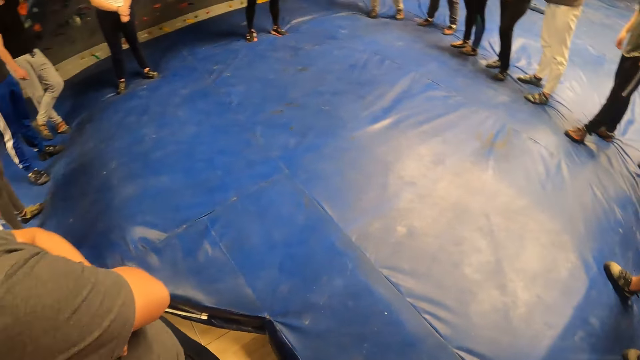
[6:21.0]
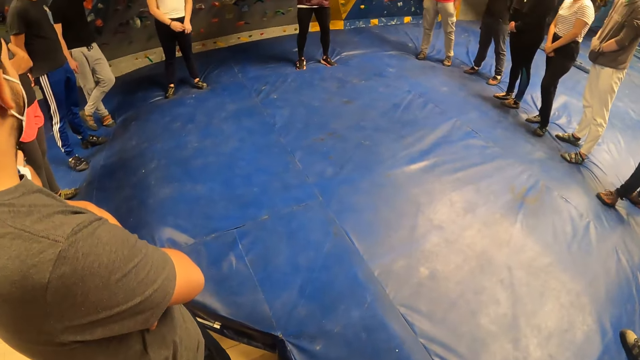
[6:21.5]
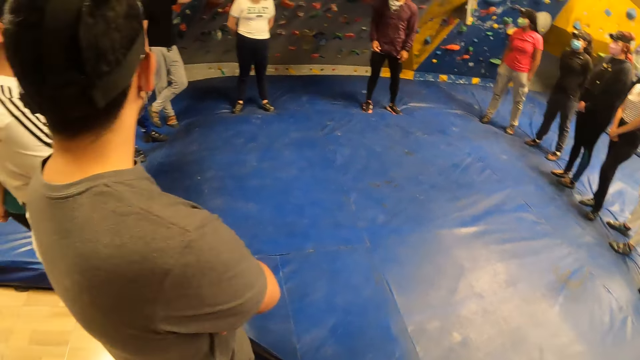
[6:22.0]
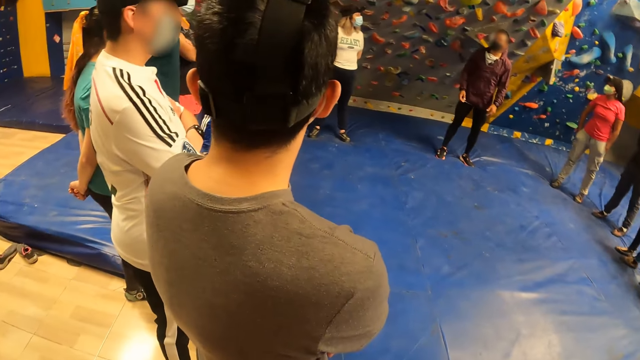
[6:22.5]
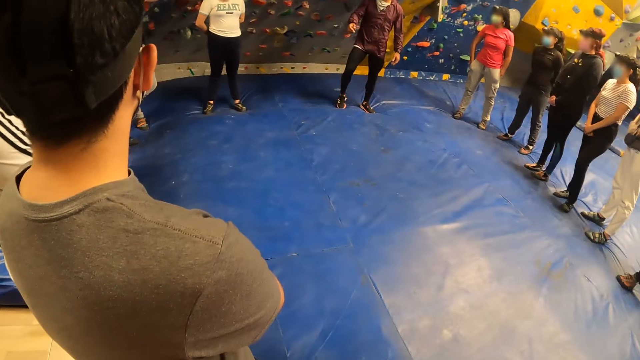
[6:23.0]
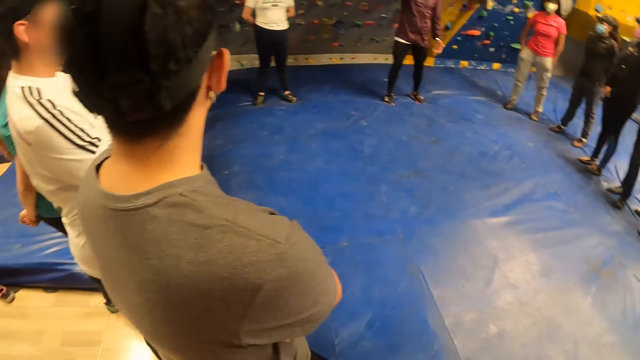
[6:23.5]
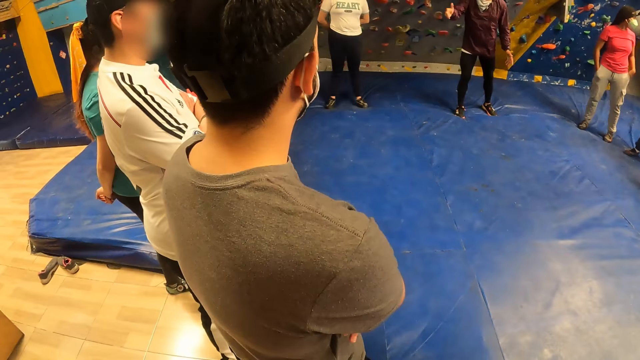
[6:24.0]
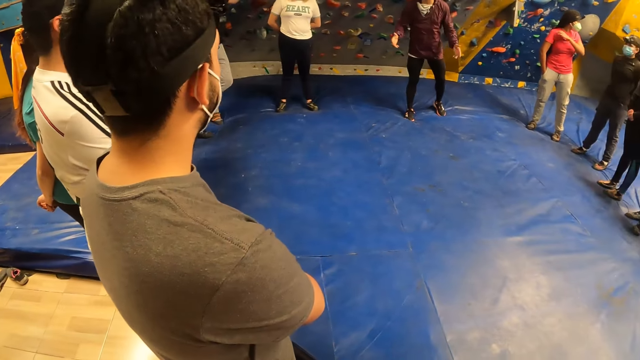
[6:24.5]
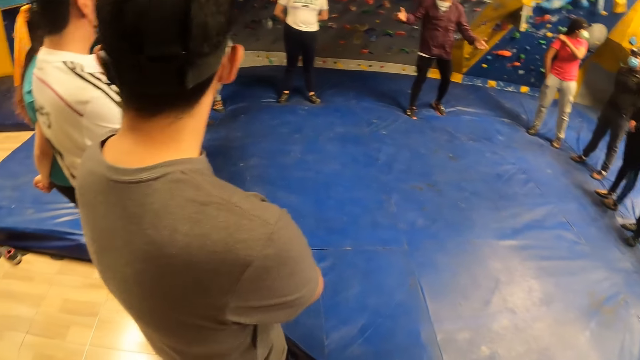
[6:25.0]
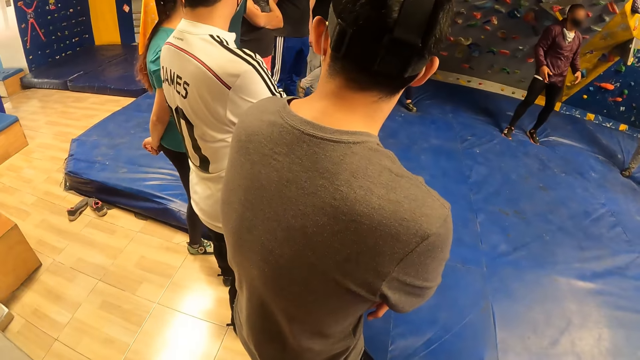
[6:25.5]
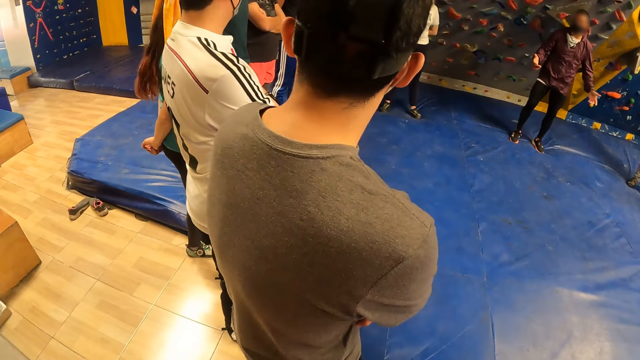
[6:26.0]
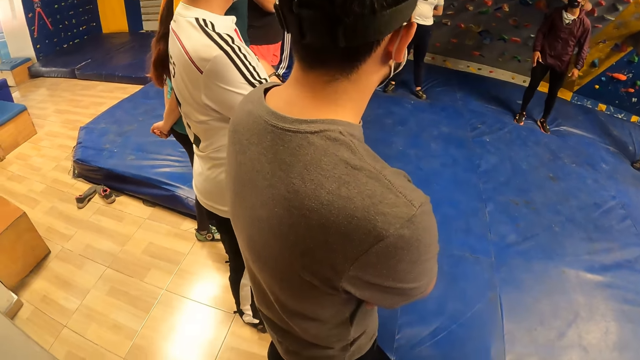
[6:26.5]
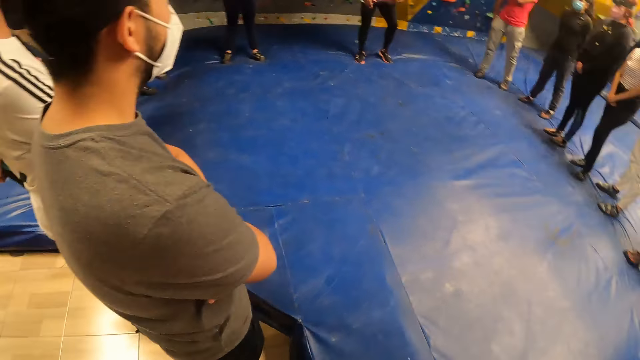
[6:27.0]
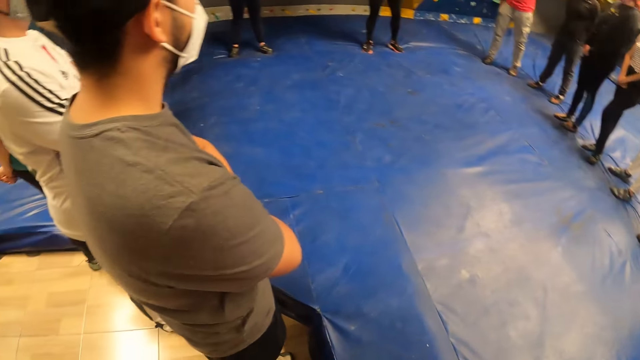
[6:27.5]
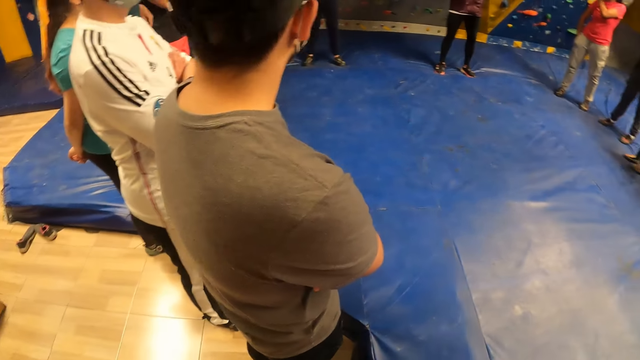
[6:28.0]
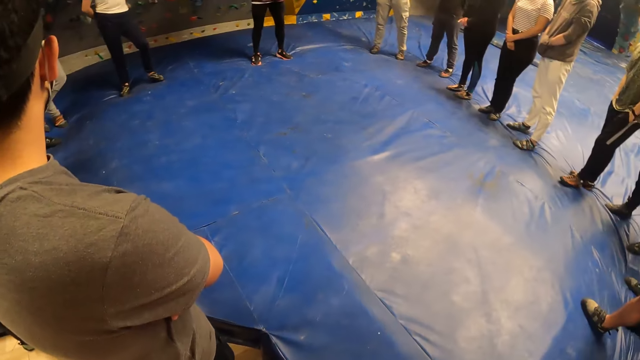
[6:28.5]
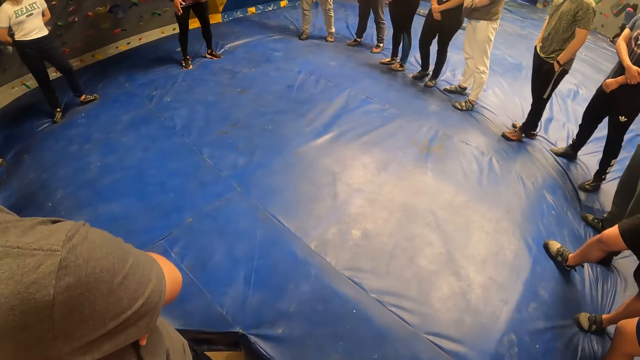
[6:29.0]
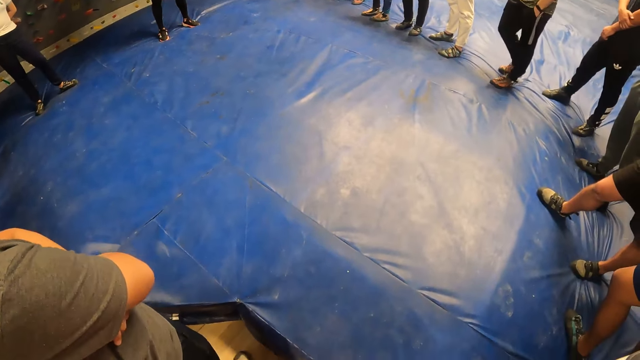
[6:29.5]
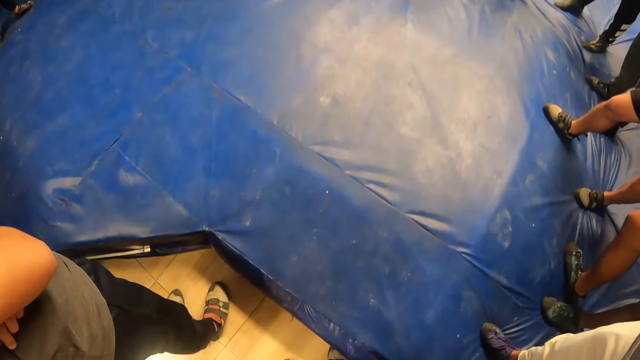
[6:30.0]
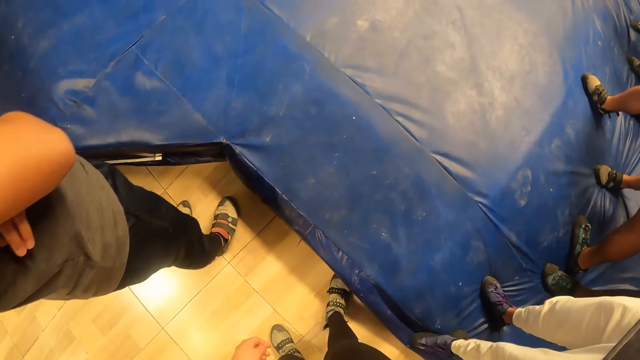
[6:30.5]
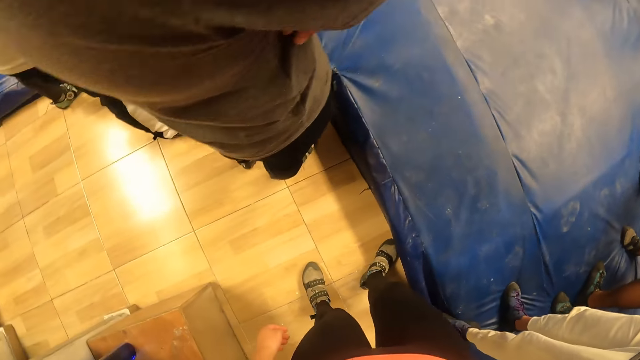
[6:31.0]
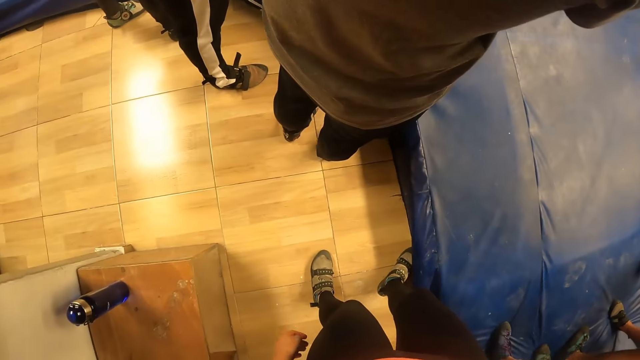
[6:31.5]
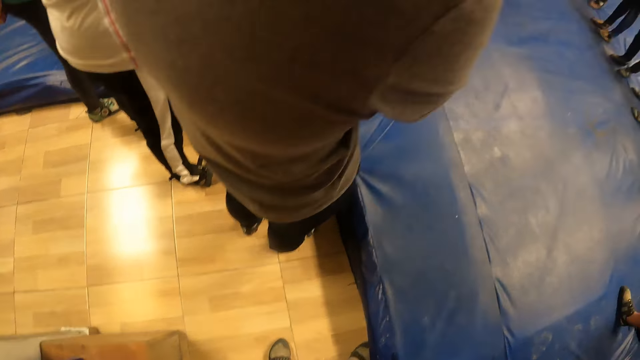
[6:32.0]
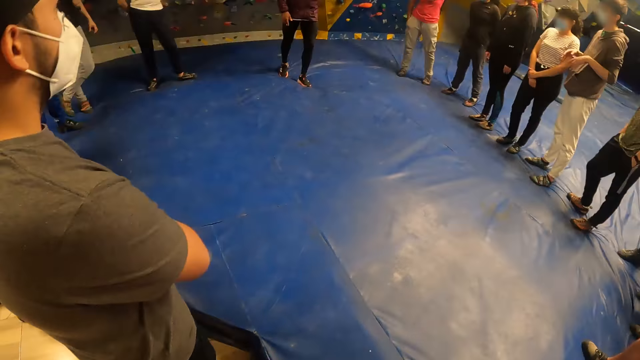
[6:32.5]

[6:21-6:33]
A person spreads his hands.

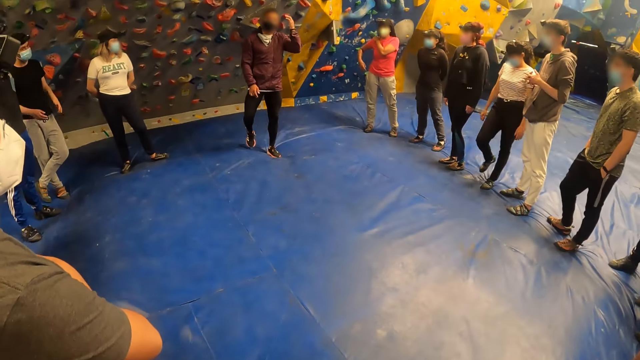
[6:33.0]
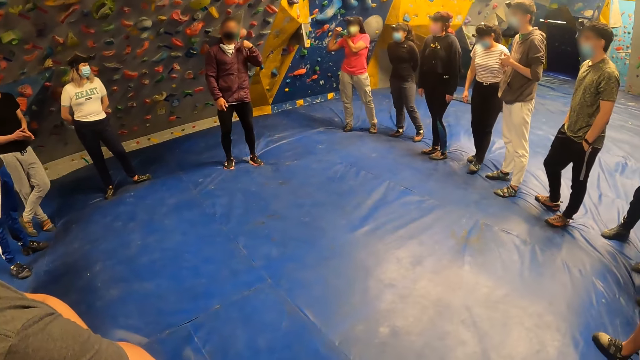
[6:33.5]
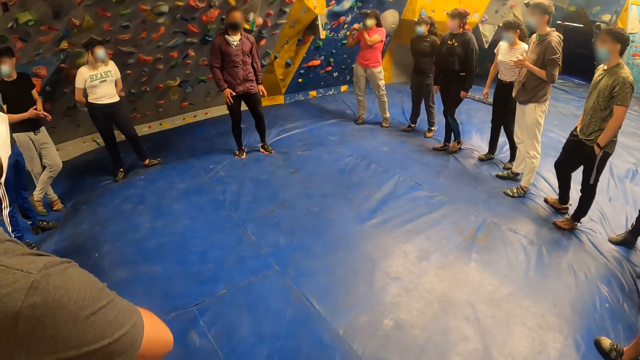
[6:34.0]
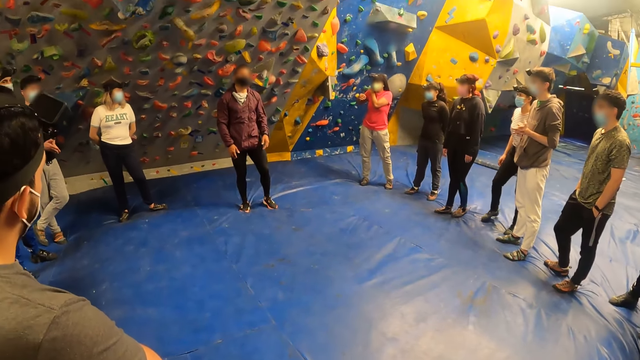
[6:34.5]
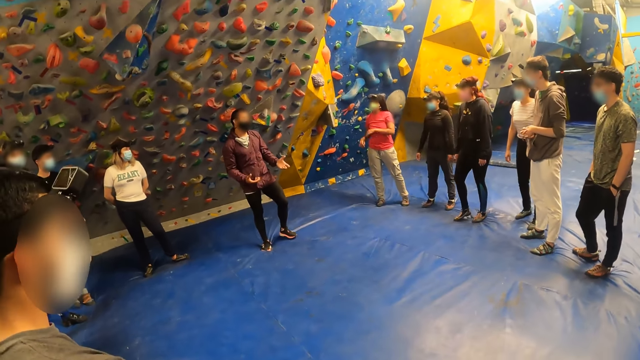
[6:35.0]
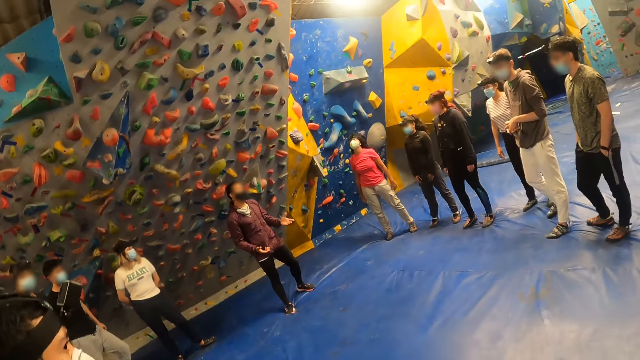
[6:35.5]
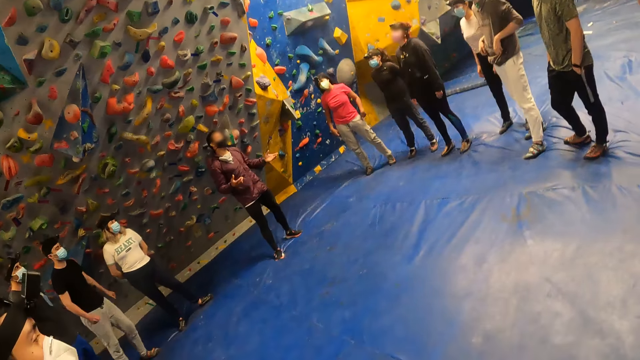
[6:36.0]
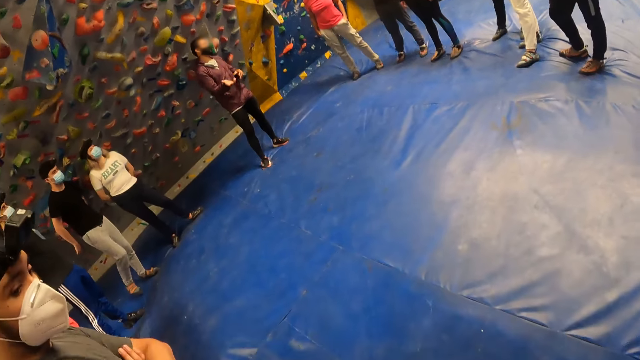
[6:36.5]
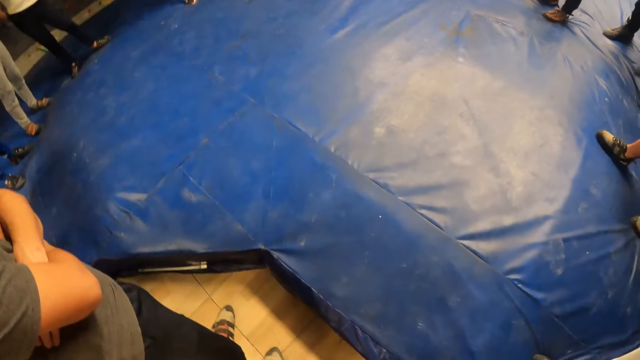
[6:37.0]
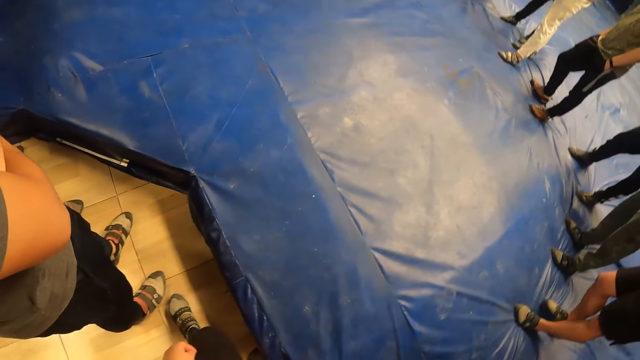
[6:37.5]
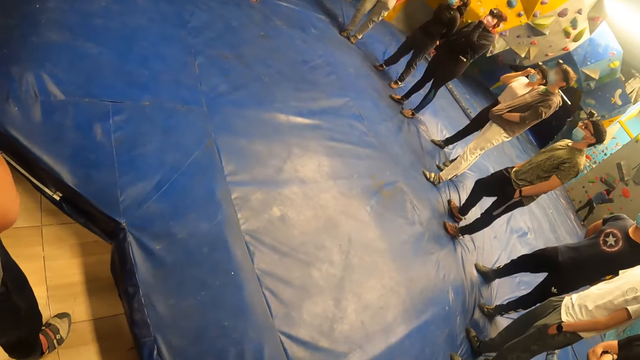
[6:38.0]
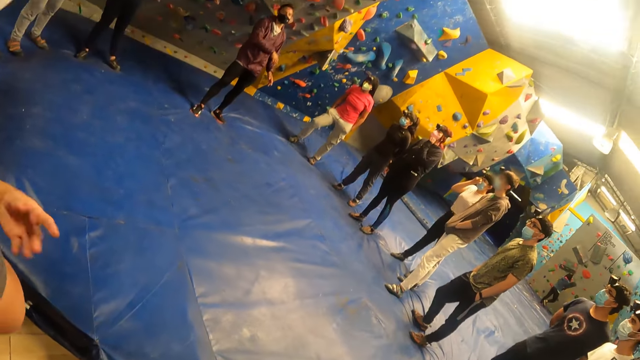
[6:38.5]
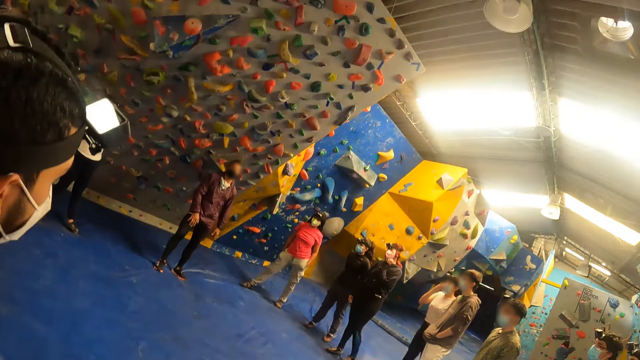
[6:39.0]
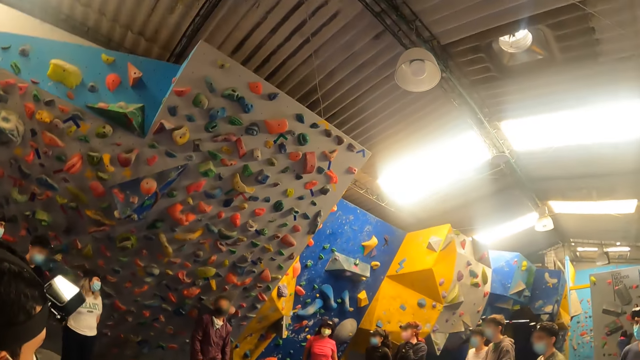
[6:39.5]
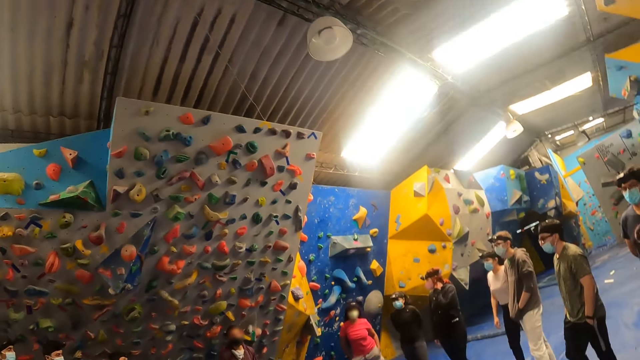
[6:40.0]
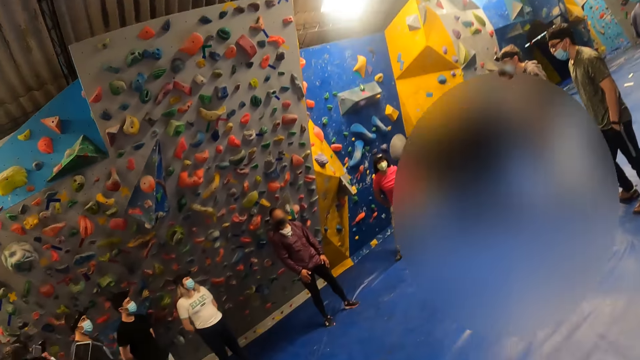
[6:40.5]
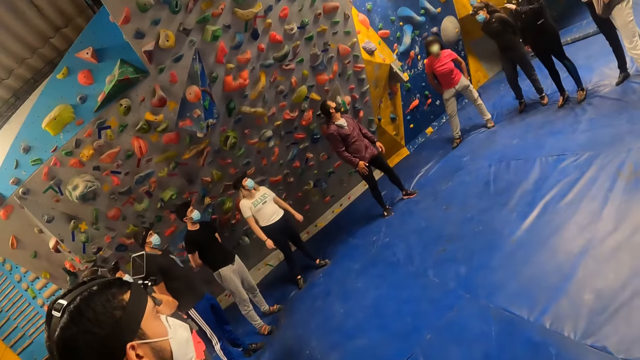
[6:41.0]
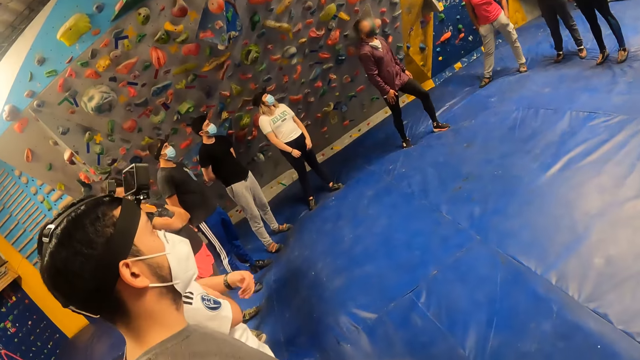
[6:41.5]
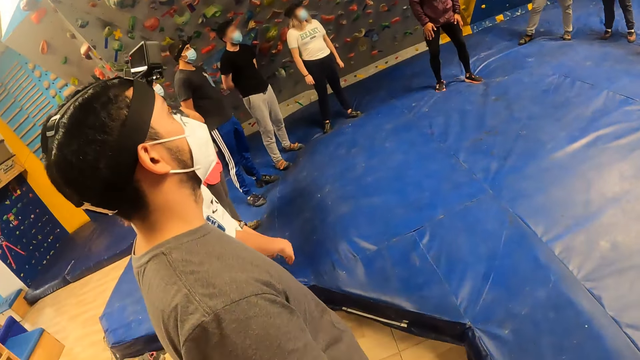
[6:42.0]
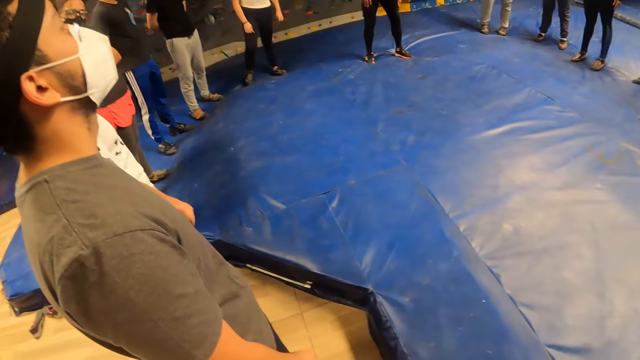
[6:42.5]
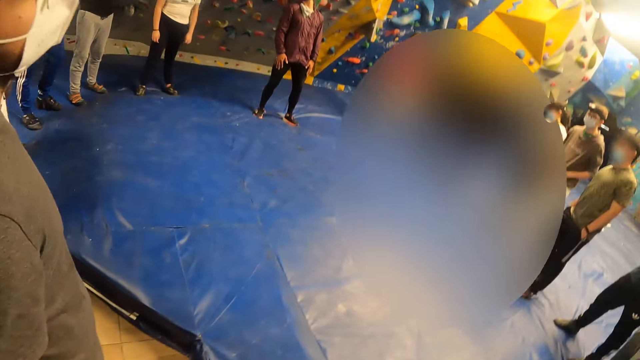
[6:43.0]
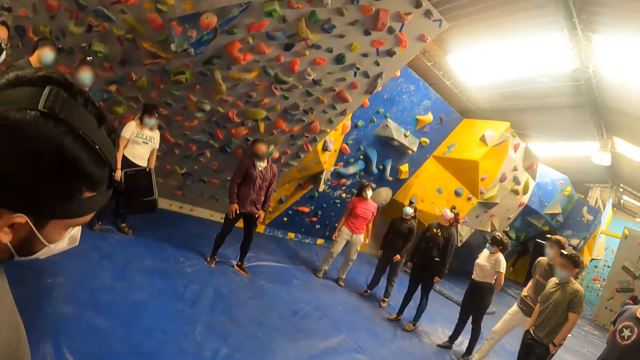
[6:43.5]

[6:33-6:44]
A person steps forward. Fourteen other people swing the neck, and the first person swings his neck. The camera wearer performs a neck rotation exercise with the group of people.
